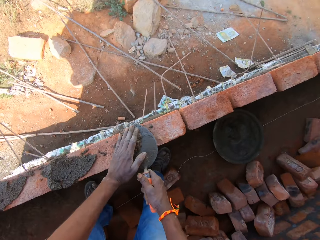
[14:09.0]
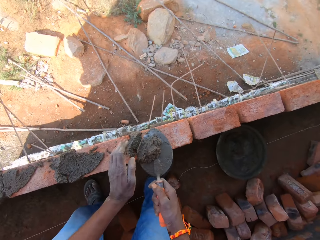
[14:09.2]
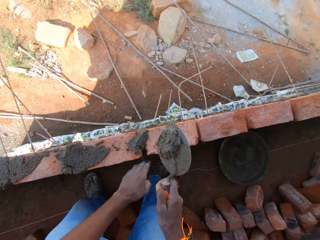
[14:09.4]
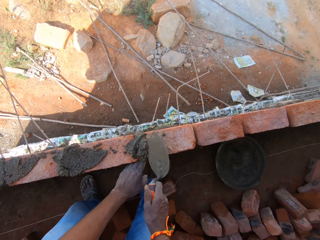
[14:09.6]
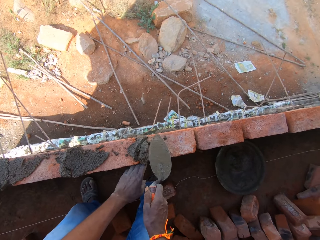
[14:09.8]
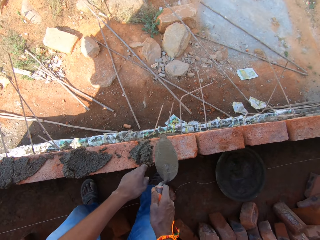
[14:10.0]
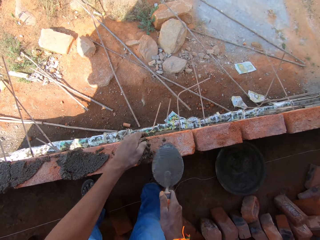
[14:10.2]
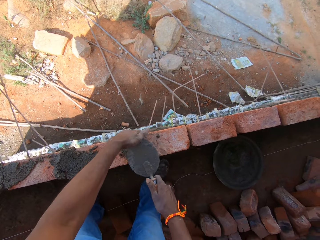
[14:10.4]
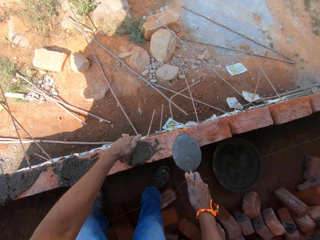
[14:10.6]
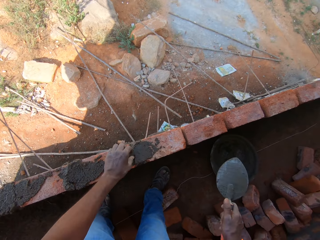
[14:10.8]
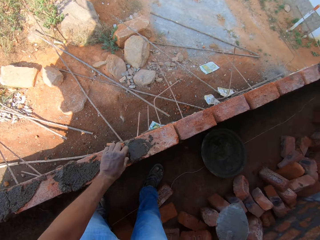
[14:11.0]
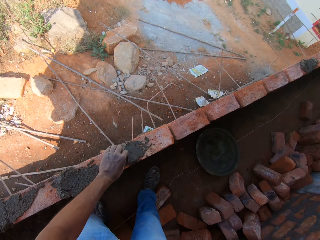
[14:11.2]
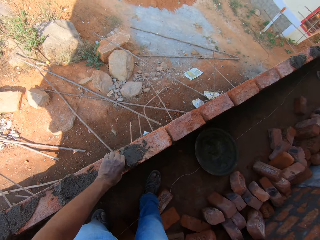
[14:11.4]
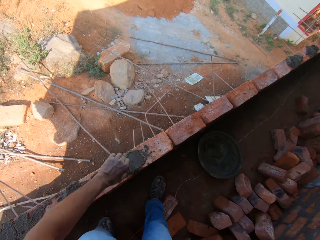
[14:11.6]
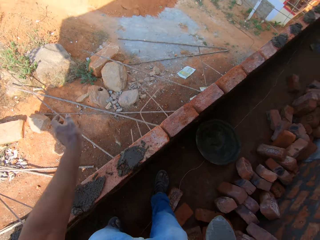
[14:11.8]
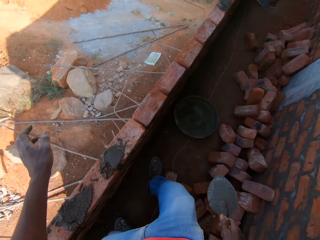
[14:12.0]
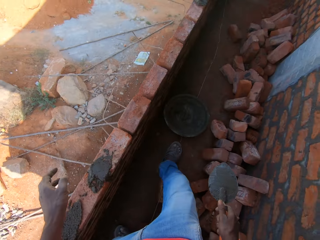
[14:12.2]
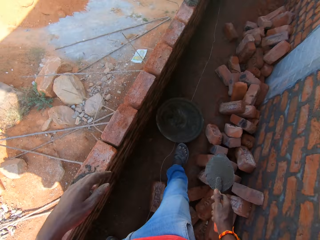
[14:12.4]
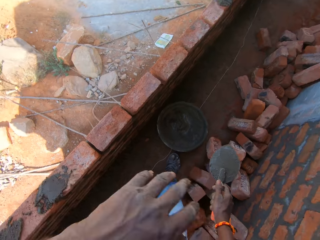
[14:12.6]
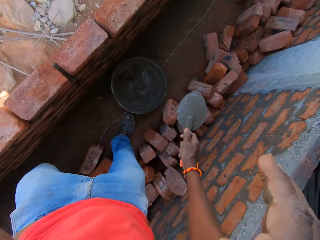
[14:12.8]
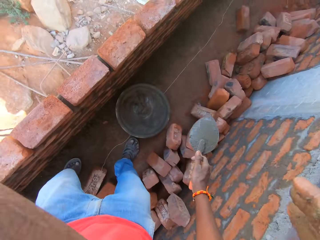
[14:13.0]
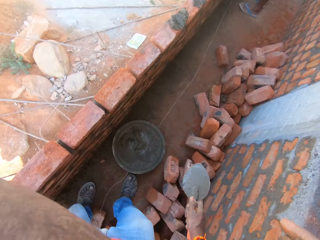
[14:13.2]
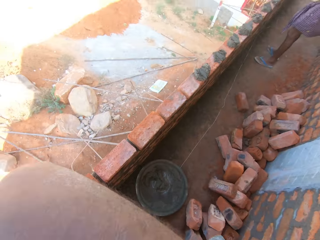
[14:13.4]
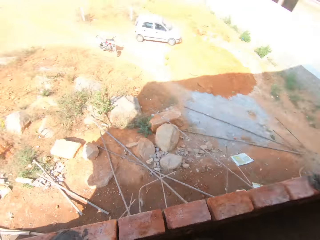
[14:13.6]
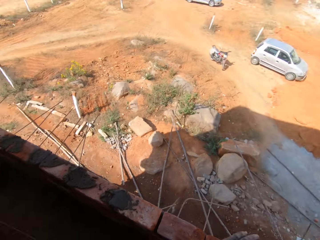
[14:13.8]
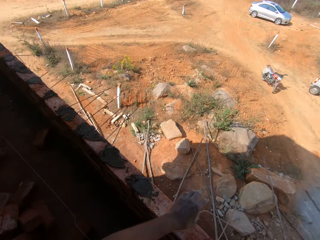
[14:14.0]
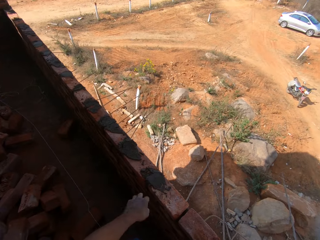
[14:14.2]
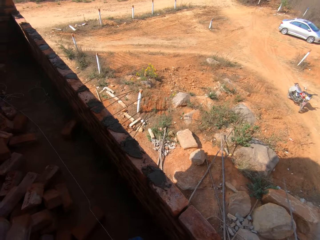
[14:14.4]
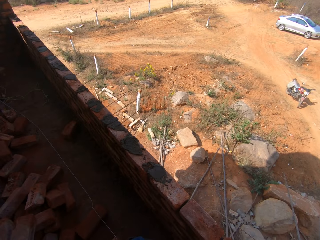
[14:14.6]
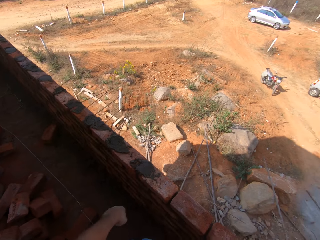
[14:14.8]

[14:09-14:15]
The camera wearer scoops the concrete, puts the concrete between the bricks, and flattens the concrete. He removes dirt from the concrete and throws away the dirt. He moves his hand. He rubs the face with the hand. He interacts with a person. The camera wearer looks on the other side and moves his hand.

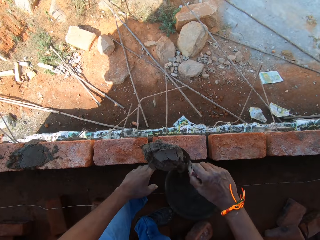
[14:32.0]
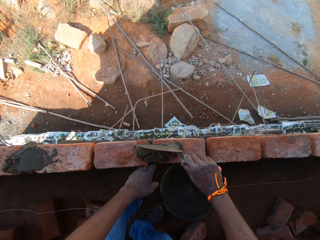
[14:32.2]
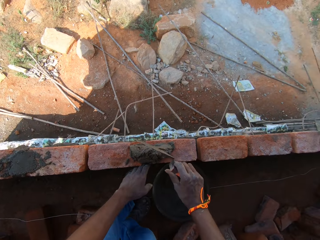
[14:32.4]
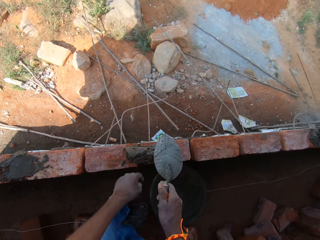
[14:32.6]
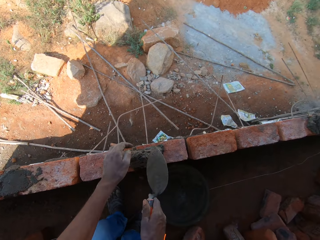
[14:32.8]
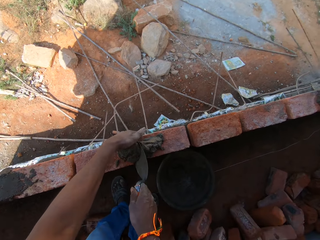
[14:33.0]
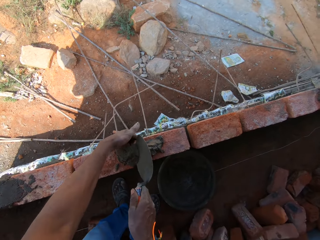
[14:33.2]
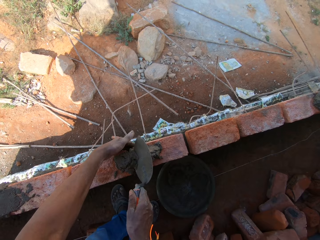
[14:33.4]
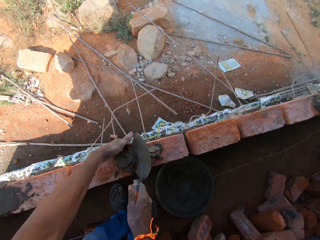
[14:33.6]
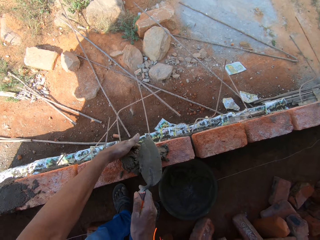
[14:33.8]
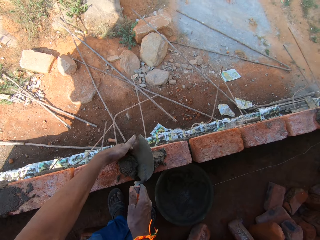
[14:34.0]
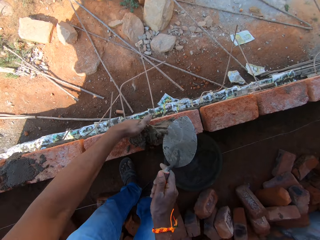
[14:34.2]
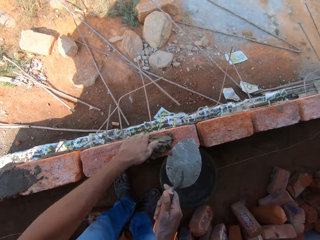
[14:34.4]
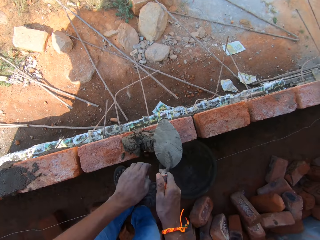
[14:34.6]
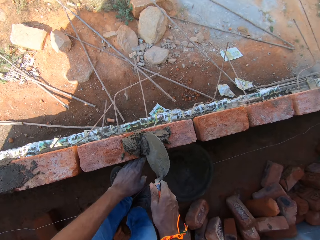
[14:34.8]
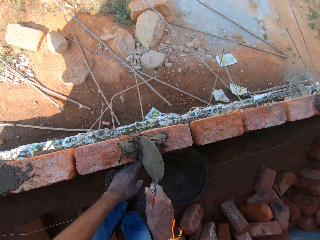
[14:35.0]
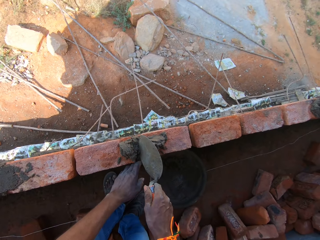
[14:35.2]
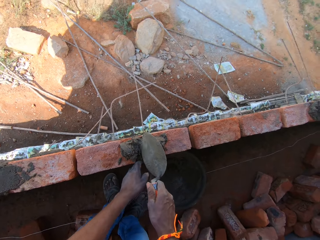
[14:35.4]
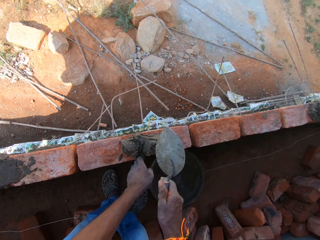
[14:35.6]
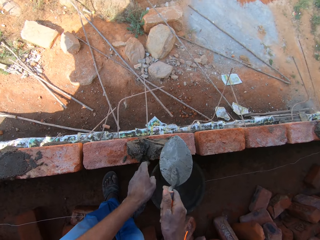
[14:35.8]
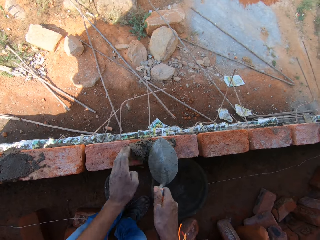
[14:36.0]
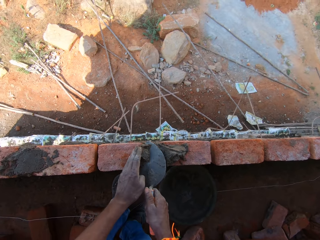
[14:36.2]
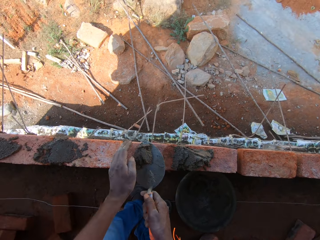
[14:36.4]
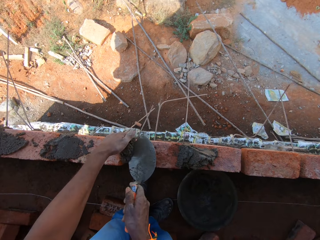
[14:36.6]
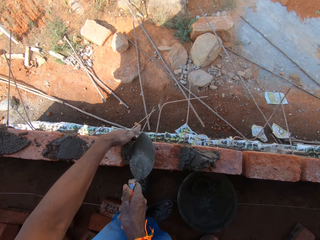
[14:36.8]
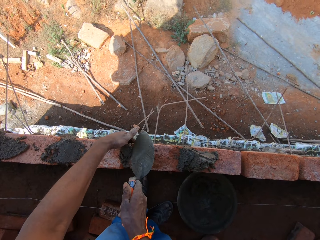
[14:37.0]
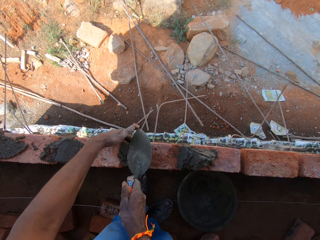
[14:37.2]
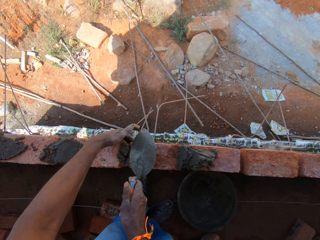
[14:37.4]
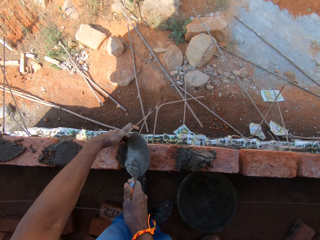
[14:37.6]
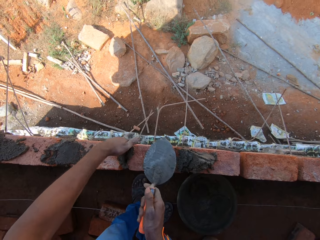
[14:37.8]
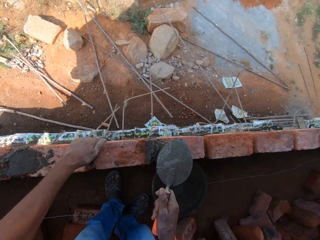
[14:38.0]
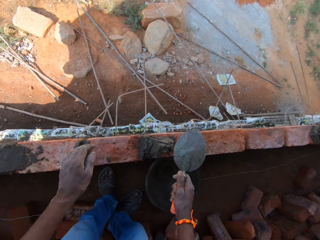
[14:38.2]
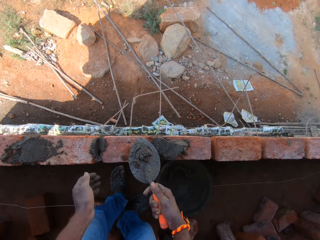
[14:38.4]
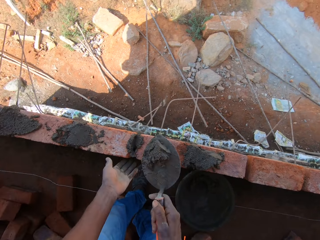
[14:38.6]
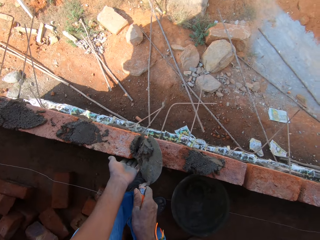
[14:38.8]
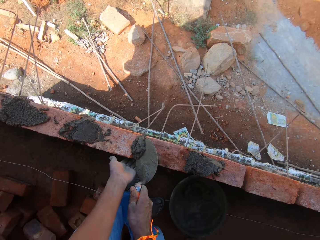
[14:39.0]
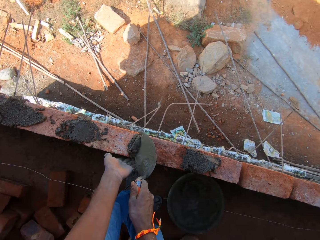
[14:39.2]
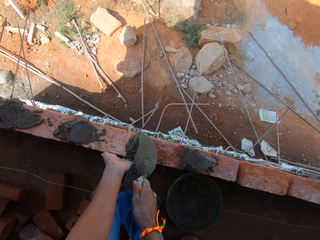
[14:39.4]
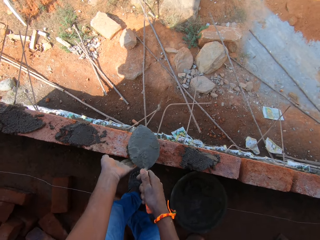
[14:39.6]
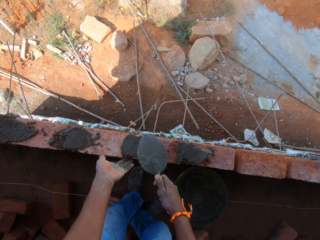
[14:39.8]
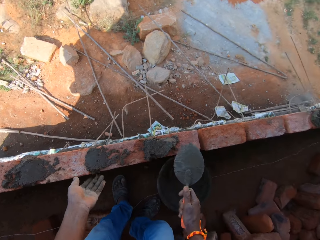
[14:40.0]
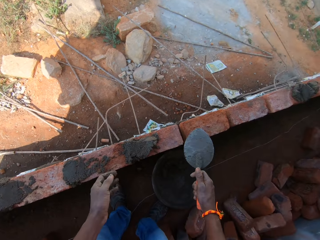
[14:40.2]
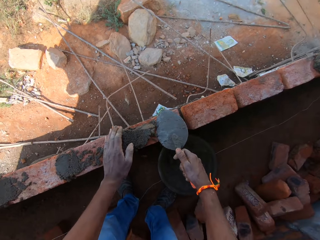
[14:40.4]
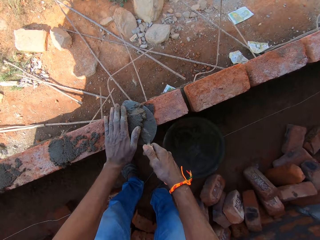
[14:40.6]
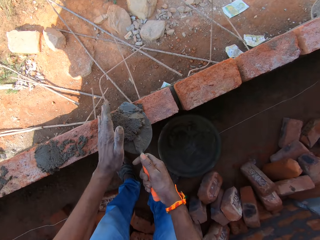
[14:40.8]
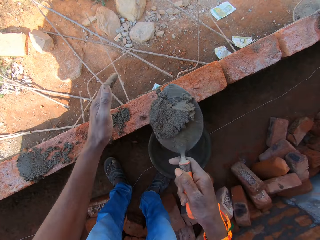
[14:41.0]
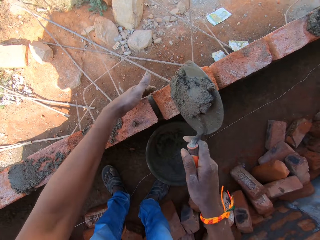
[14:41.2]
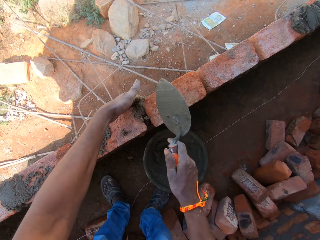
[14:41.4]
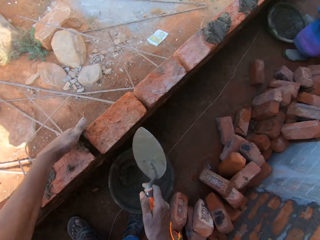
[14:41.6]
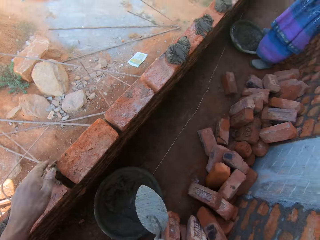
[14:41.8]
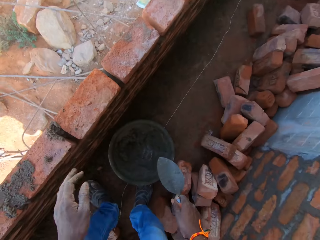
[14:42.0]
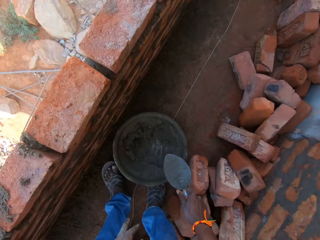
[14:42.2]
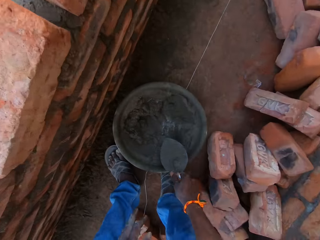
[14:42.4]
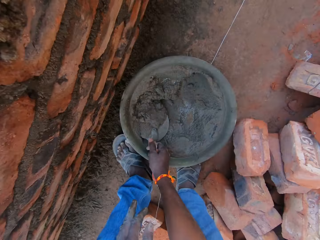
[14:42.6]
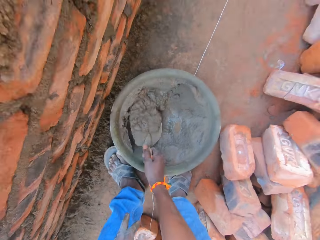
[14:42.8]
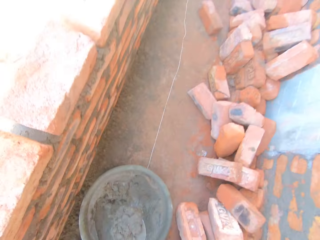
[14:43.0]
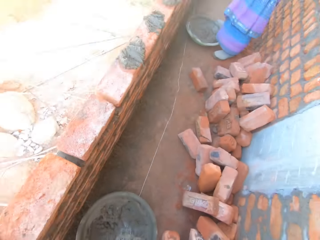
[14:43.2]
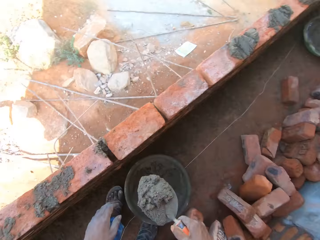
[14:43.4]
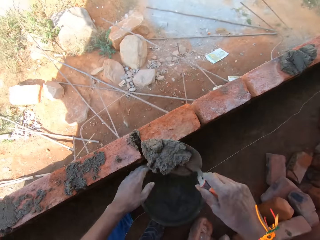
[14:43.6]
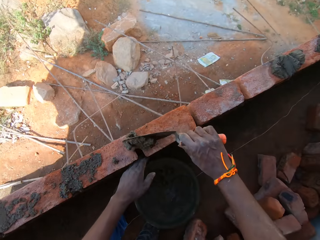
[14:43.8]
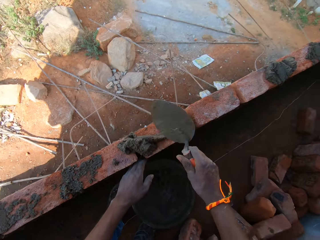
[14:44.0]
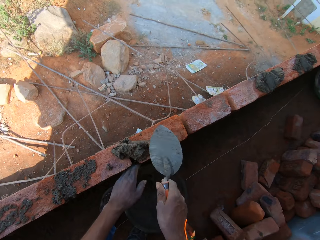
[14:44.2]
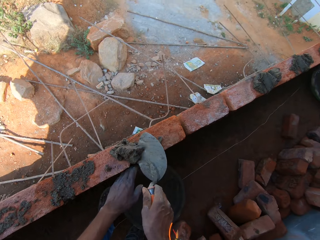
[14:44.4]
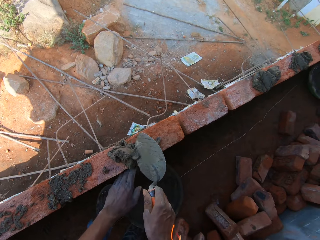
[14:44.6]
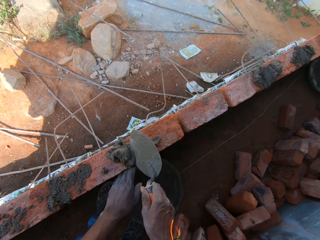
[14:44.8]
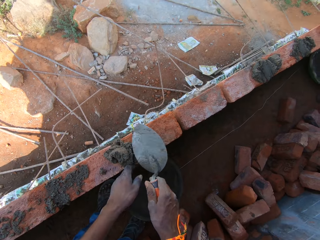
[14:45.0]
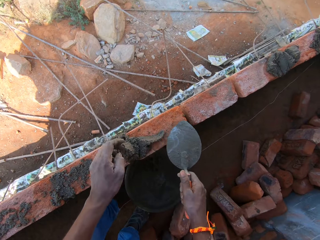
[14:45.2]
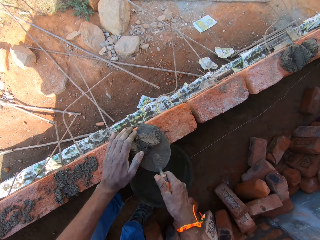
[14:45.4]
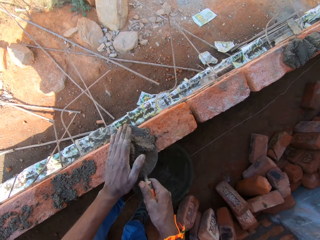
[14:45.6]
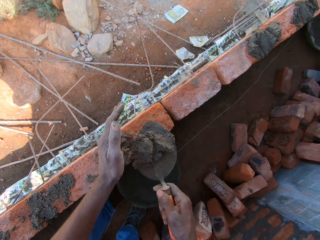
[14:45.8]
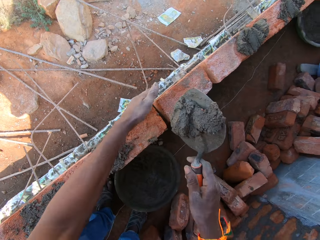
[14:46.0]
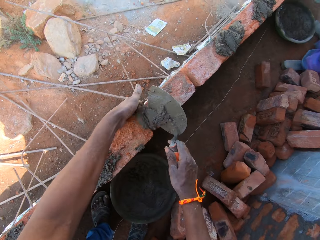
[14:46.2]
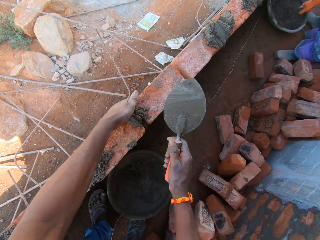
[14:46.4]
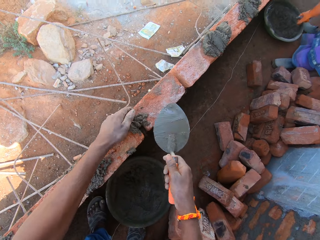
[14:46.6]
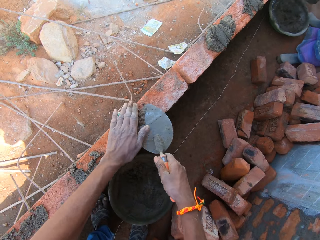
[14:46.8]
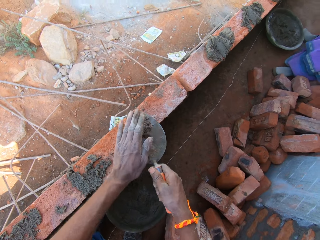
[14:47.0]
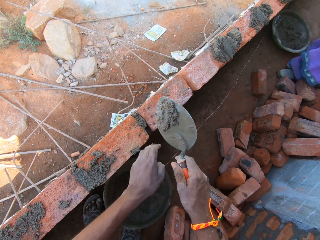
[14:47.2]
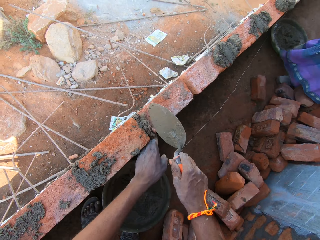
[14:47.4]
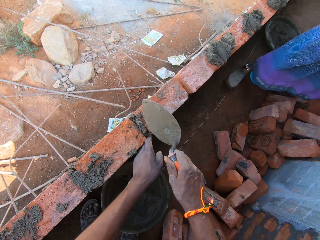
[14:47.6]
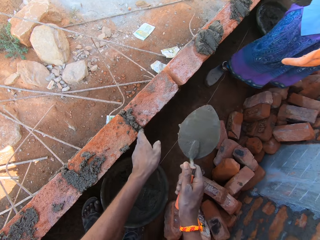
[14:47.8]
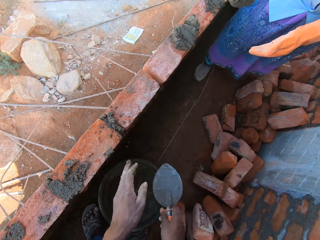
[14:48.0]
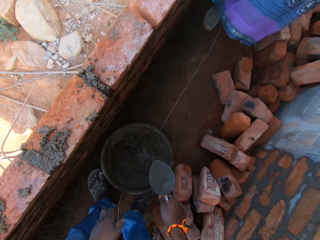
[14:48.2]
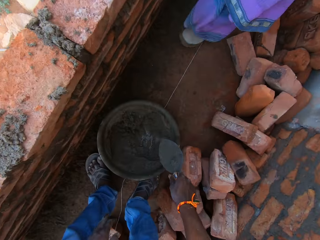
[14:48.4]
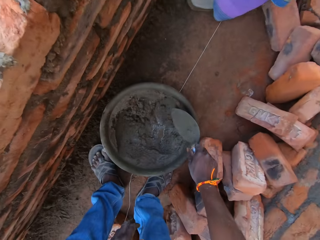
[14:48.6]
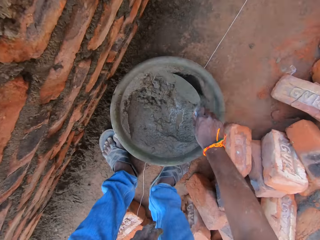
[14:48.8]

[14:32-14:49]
The camera wearer pours the concrete on the bricks with the trowel. They fix the concrete in between the bricks with the trowel. They spread the concrete. They scoop the concrete, put the concrete between the bricks, and spread the concrete. They scoop the extra concrete. They fix the concrete in between the bricks with the trowel. They put the concrete between the bricks and flatten the concrete. They scoop the extra concrete. They fix the concrete in between the bricks with the trowel. They put the concrete between the bricks. They scoop the concrete in the iron pan with the trowel. They pour the concrete on the bricks with the trowel. They fix the concrete in between the bricks with the trowel. They spread the concrete. They scoop the concrete and put the concrete between the bricks. They scoop the concrete and put the concrete between the bricks.
